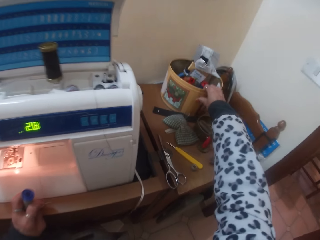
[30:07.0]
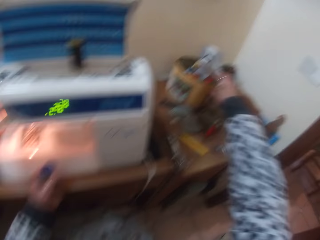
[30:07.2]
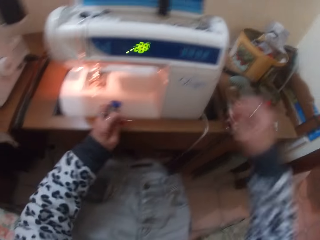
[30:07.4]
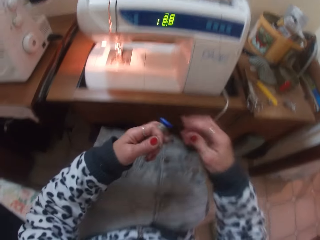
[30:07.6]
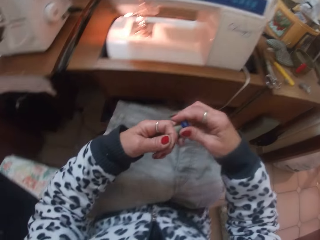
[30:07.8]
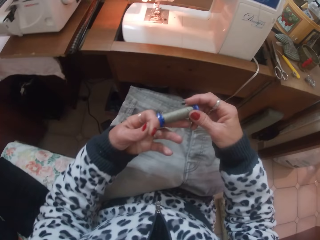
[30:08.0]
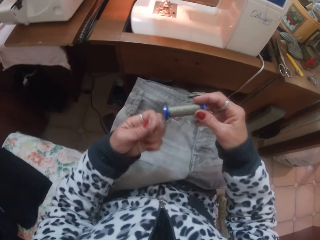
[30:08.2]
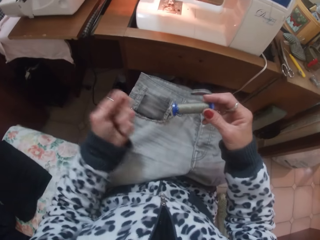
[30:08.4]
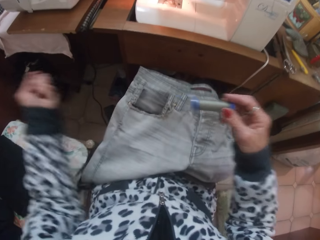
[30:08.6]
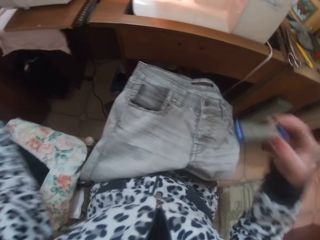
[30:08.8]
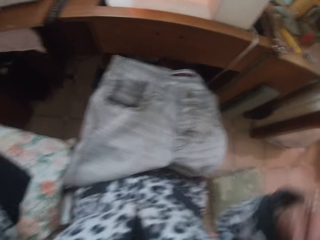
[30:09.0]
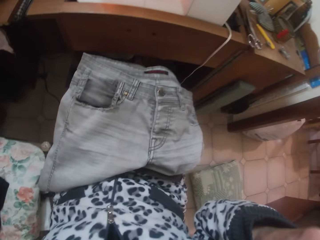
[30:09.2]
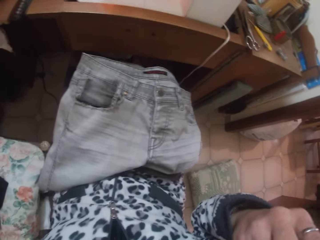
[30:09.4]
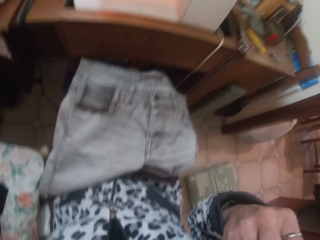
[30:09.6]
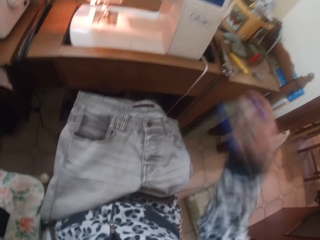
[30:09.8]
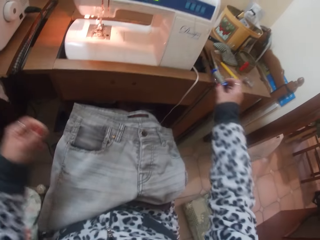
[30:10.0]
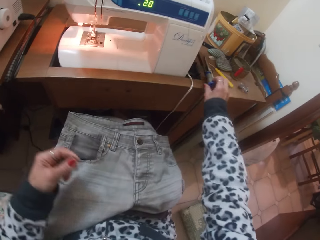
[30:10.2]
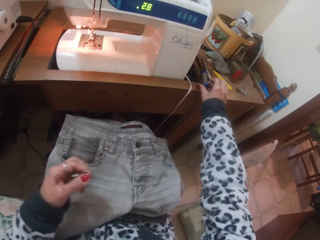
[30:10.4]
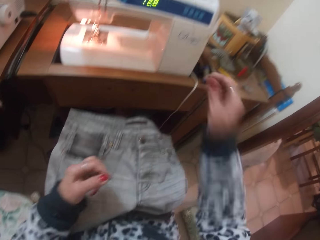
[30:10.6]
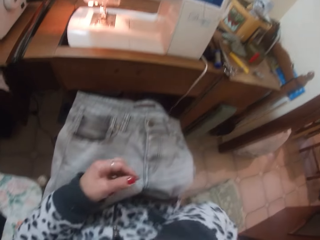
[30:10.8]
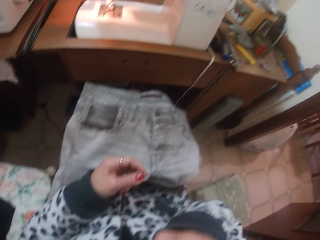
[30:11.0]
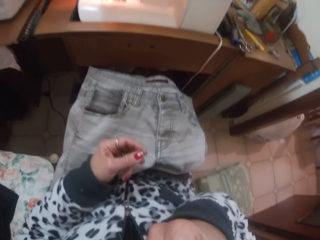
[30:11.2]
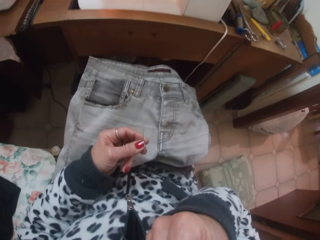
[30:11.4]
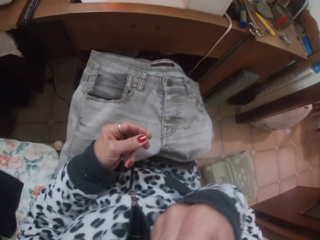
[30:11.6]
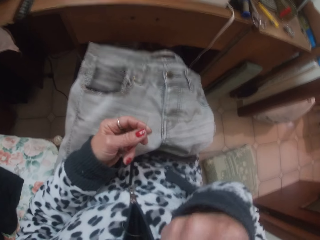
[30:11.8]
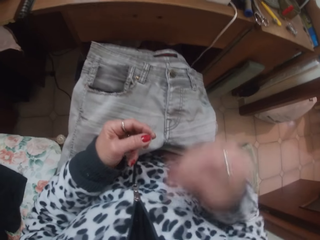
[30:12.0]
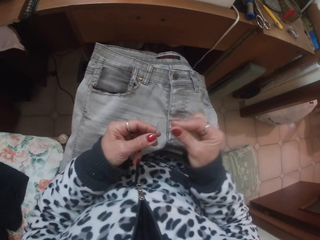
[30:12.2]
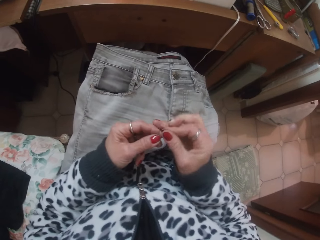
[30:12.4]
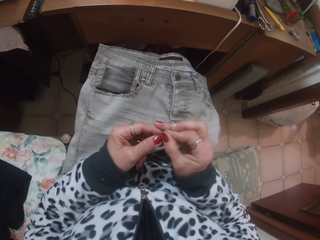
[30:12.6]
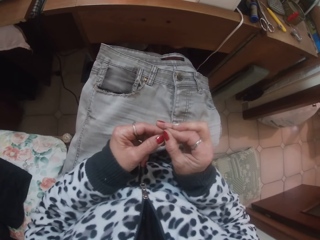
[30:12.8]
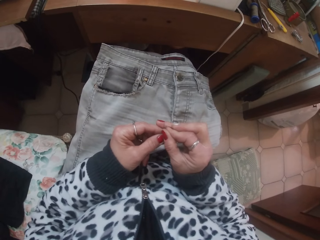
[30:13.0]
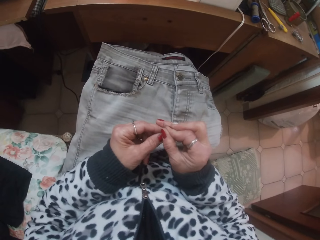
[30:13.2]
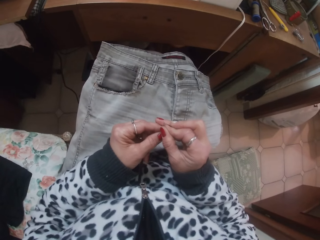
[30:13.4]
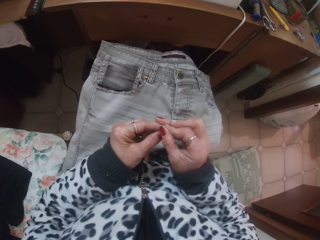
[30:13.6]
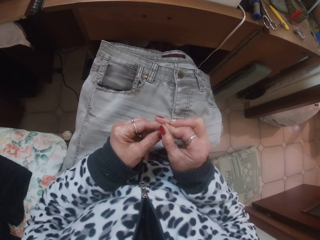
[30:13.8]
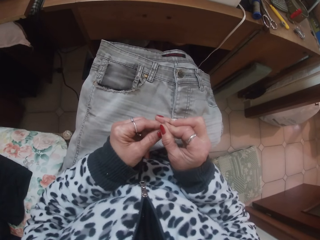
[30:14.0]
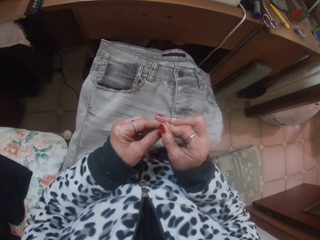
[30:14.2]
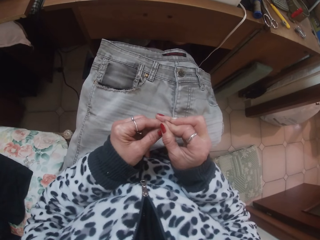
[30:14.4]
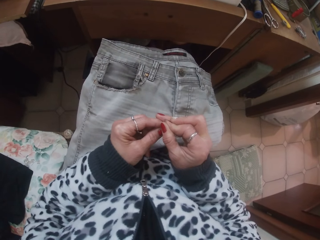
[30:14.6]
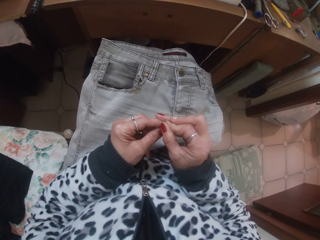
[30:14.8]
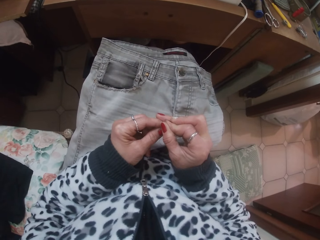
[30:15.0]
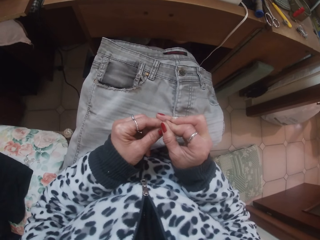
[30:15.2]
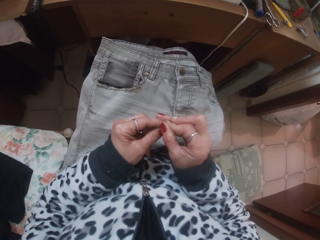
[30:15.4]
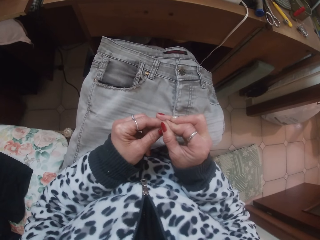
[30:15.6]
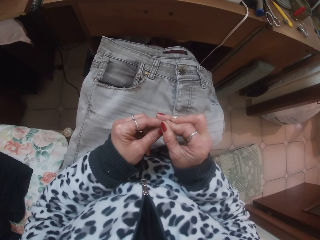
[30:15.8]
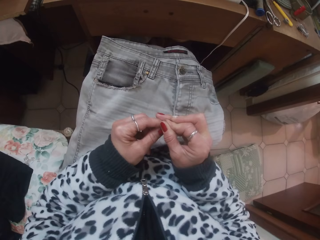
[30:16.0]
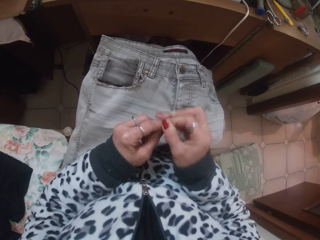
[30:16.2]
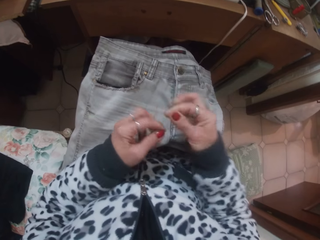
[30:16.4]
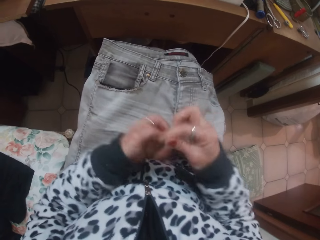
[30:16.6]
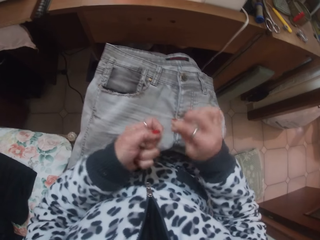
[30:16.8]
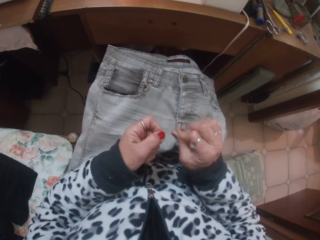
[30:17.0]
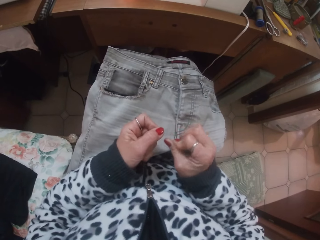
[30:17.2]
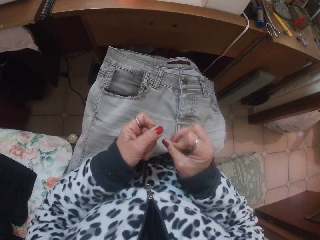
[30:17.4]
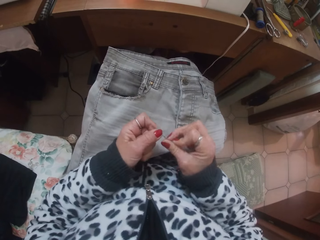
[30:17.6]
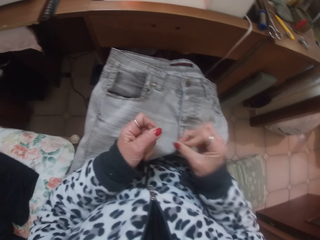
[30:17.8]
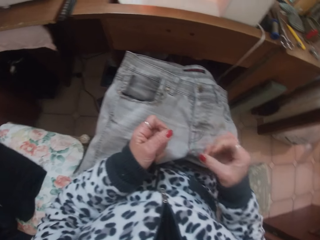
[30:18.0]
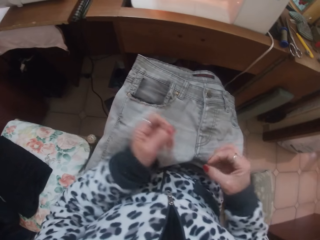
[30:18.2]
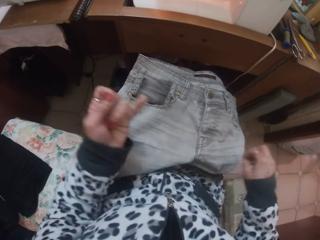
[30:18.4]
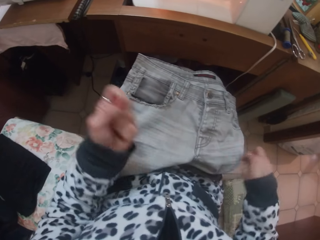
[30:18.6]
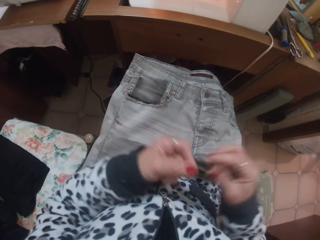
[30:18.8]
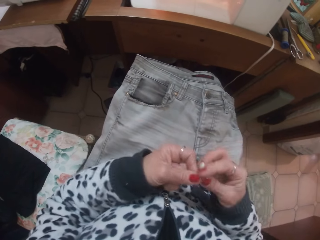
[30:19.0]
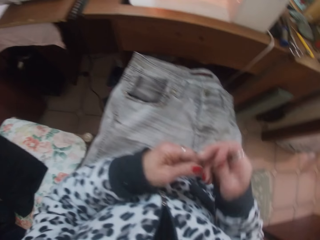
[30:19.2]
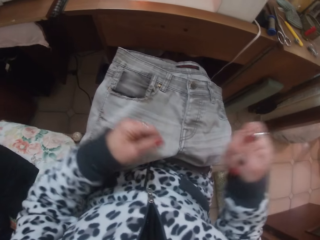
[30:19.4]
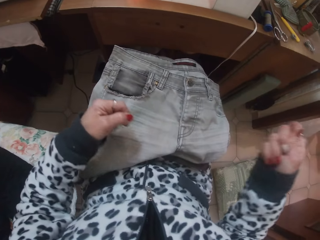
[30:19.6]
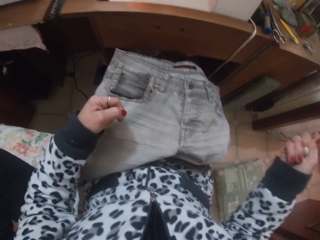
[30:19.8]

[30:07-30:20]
The camera wearer passes the thread roll in her left hand to the right hand. She pulls out thread from the roll with her left hand. She cuts the thread with the teeth. She drops the thread roll in her right hand on the table. She takes the thread. She inserts the thread through the hole of the sewing needle with her right hand. She rolls the thread. She passes the needle to the right hand.

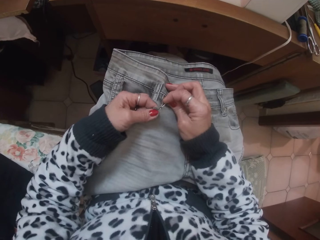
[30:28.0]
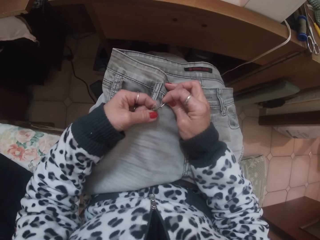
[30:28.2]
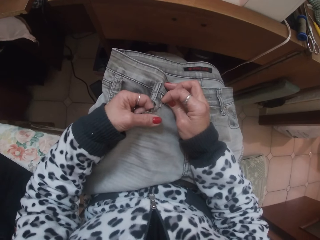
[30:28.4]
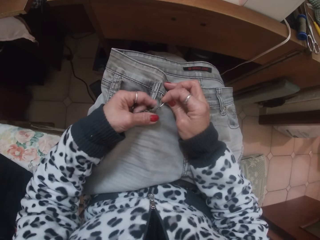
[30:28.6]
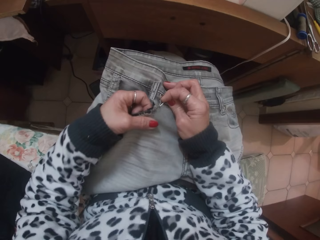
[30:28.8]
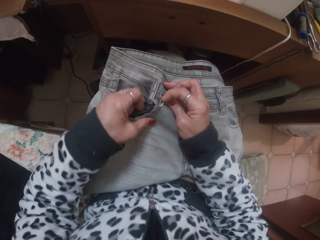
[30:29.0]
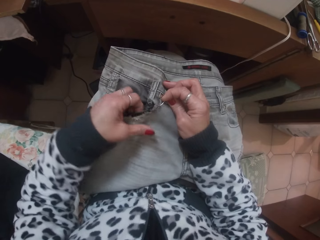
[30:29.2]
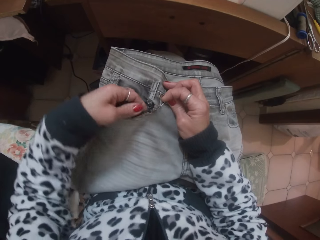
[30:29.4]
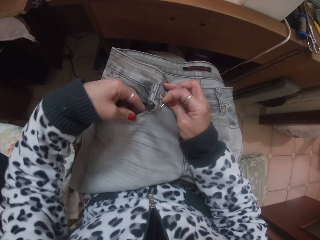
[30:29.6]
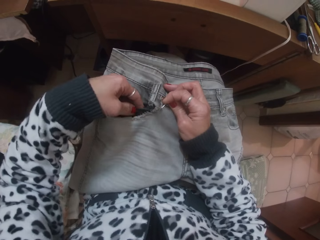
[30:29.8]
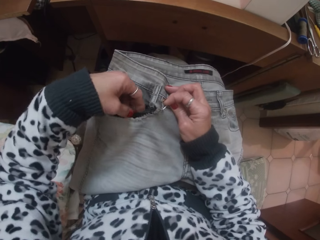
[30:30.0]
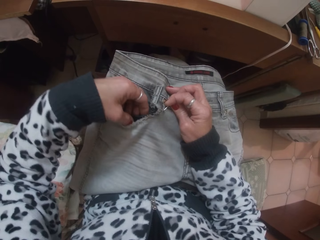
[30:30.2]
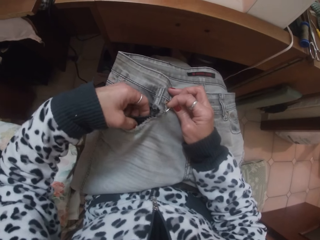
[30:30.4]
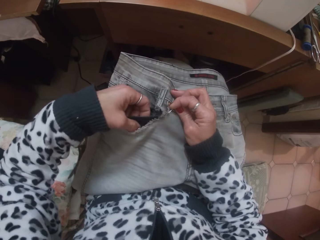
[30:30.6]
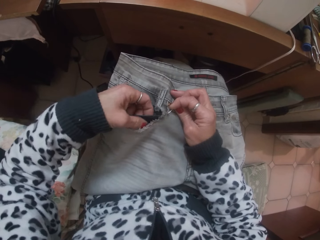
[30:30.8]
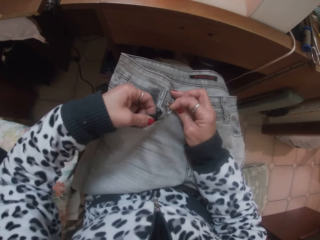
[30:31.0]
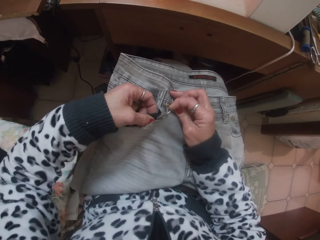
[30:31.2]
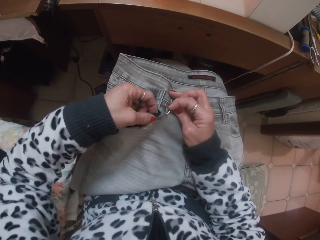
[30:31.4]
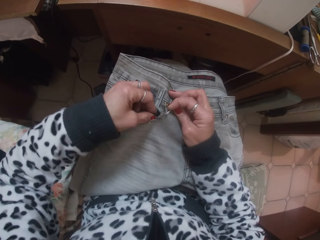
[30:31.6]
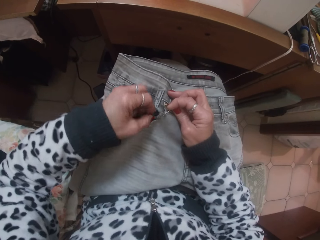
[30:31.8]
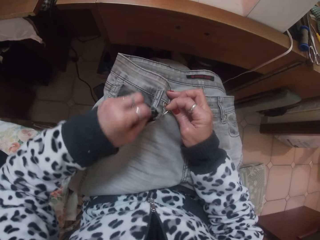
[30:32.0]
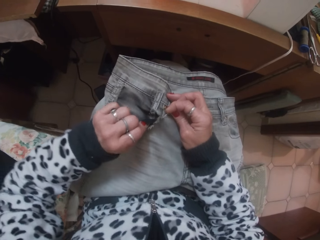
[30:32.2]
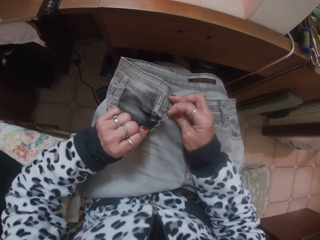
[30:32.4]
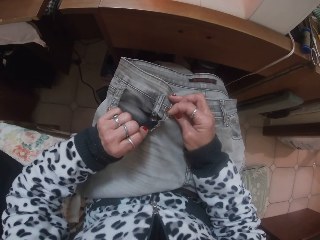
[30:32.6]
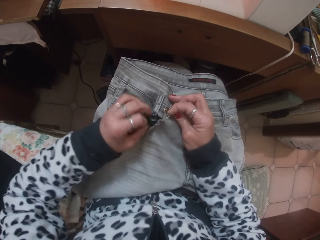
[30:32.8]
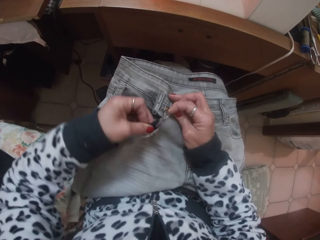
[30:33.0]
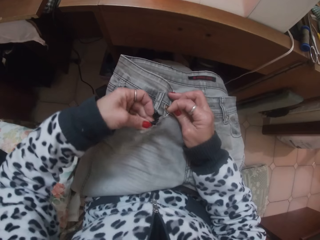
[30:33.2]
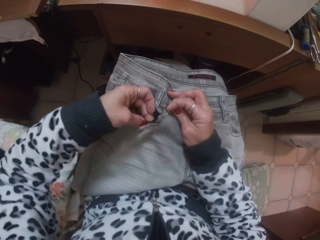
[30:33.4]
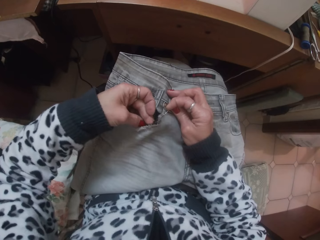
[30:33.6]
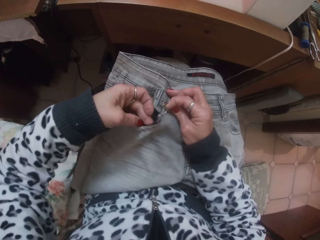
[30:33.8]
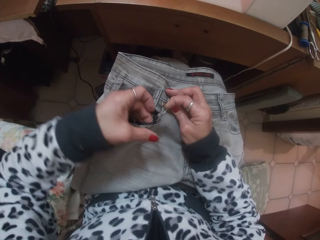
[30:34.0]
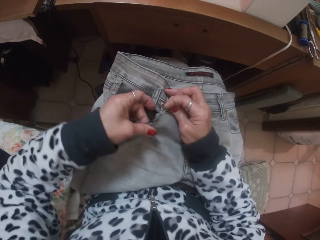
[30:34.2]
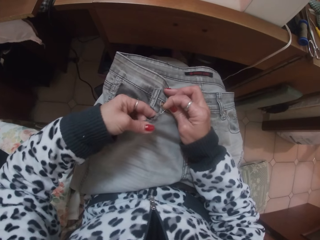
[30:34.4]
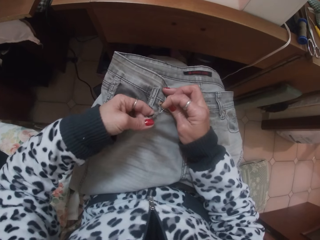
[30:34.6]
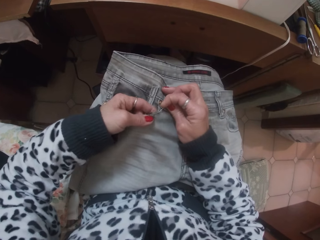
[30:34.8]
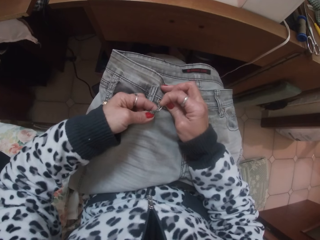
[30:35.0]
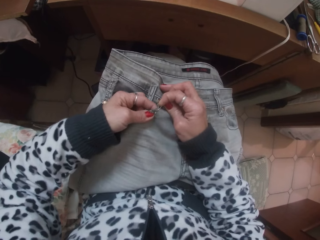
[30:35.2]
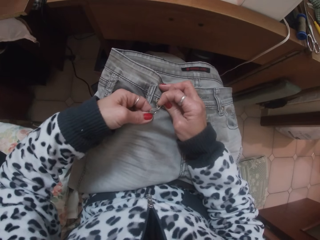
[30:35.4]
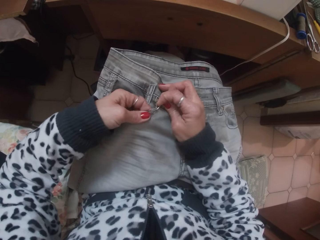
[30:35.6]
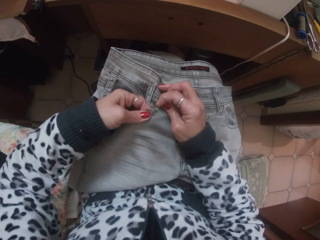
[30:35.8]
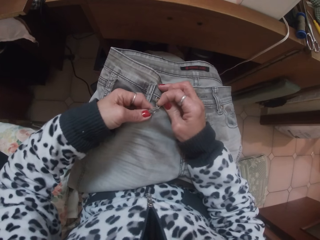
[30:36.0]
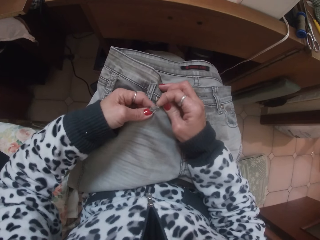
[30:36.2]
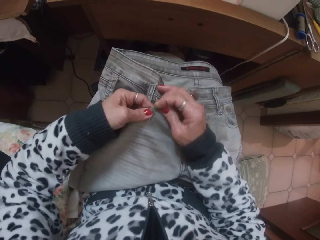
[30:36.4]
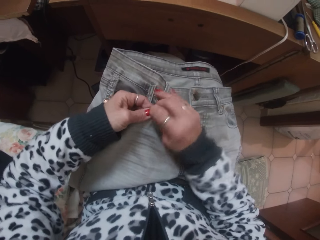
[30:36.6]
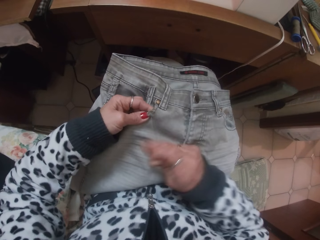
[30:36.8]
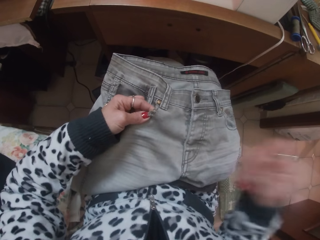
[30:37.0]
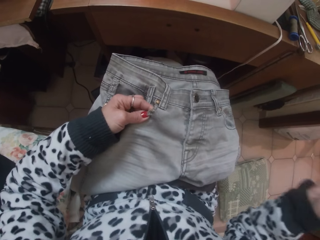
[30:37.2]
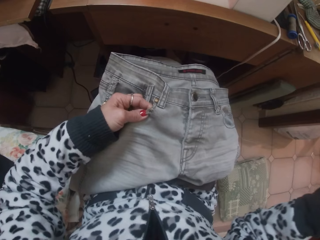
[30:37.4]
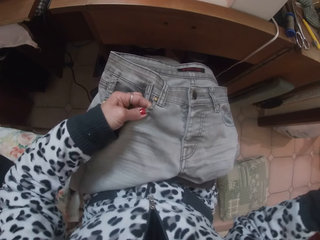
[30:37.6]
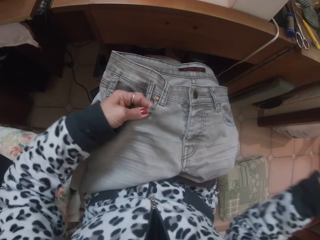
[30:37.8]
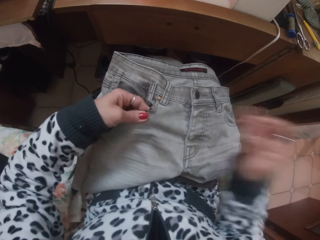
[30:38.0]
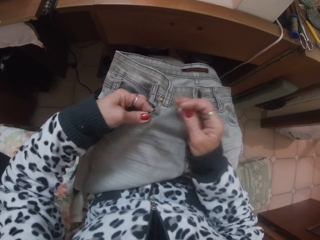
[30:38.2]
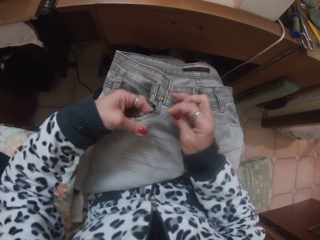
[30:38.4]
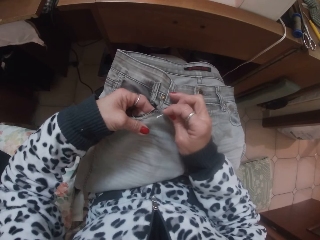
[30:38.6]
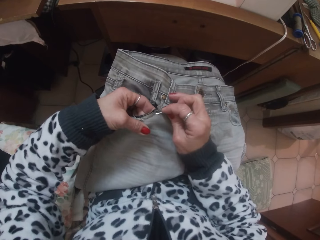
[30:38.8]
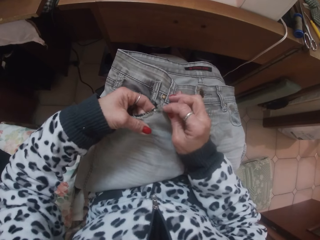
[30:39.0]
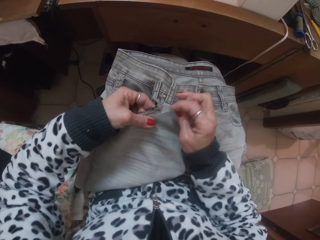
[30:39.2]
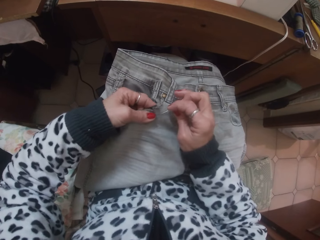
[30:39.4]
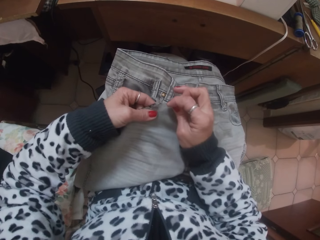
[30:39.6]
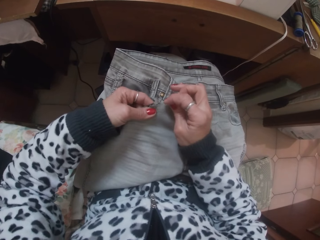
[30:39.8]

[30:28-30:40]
The camera wearer straightens the cloth. They stitch the cloth.
